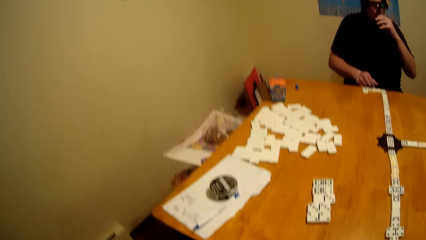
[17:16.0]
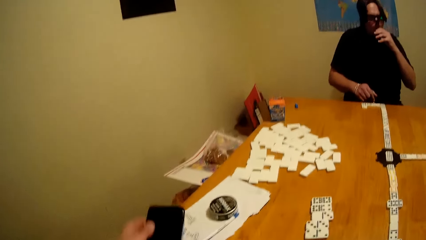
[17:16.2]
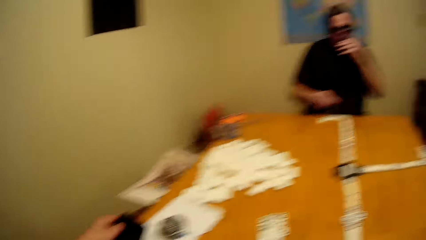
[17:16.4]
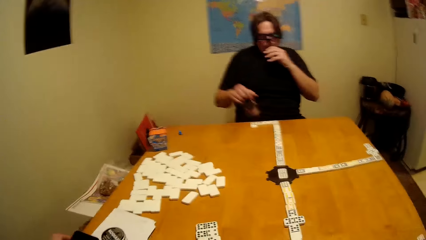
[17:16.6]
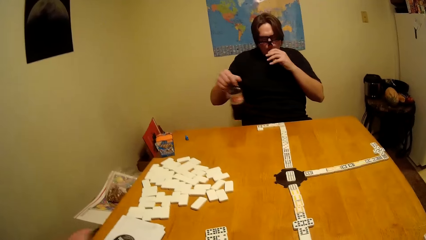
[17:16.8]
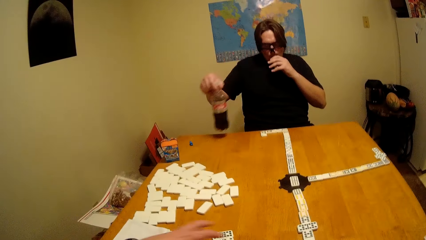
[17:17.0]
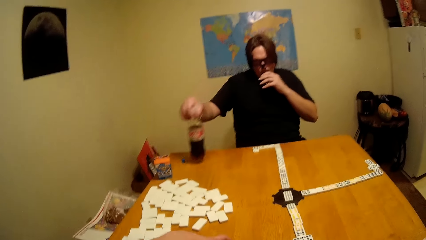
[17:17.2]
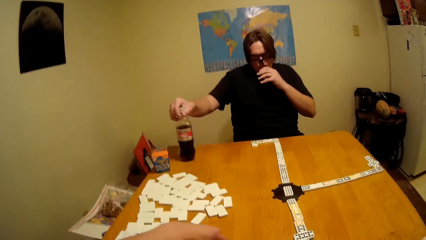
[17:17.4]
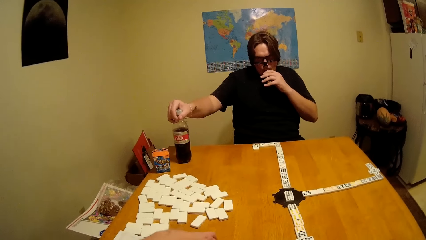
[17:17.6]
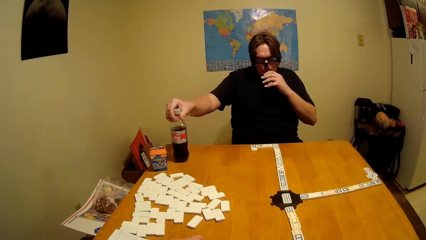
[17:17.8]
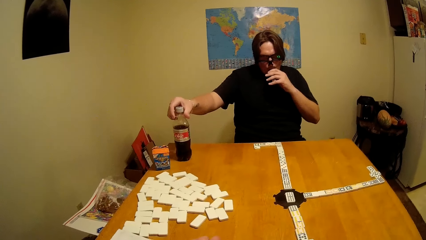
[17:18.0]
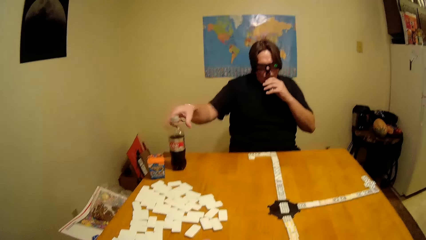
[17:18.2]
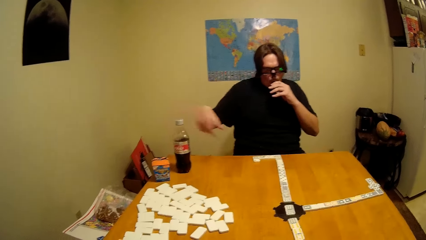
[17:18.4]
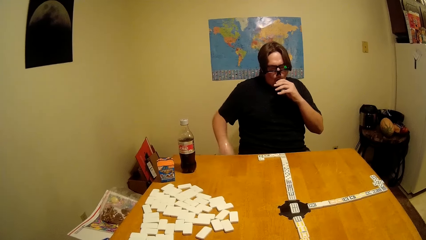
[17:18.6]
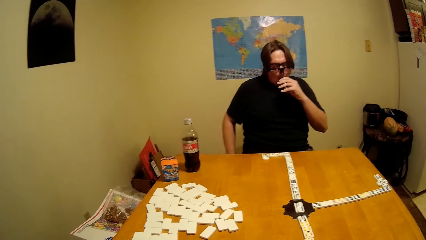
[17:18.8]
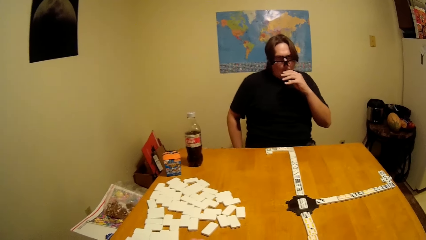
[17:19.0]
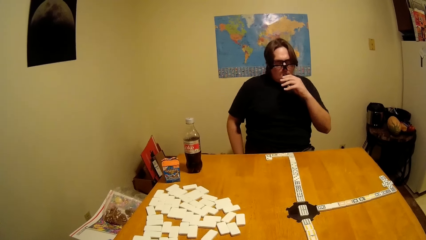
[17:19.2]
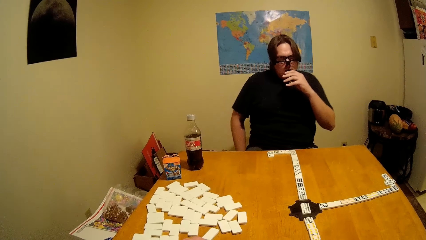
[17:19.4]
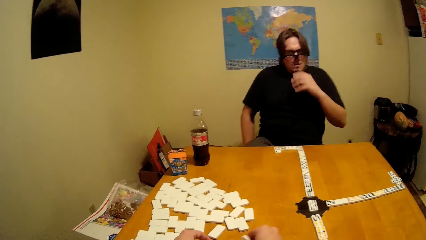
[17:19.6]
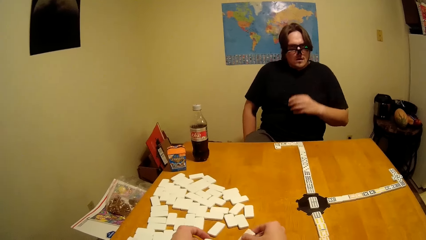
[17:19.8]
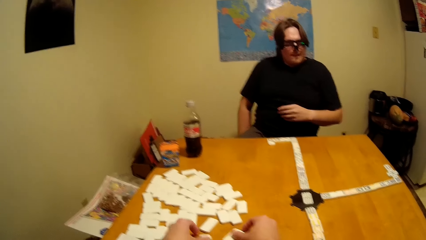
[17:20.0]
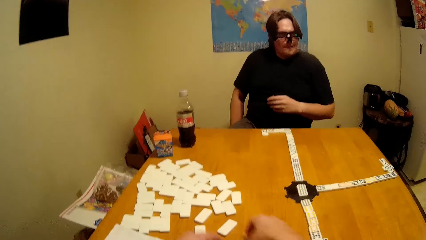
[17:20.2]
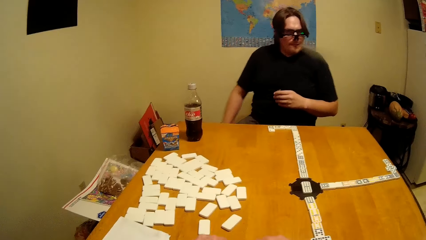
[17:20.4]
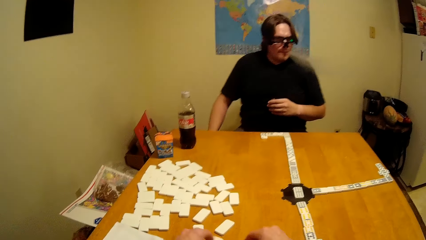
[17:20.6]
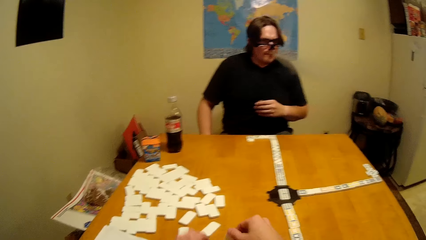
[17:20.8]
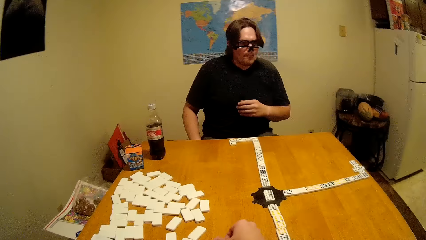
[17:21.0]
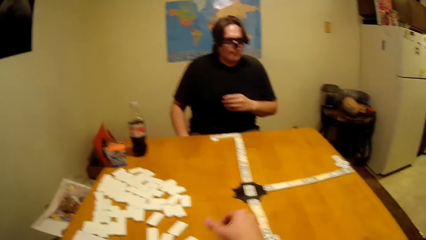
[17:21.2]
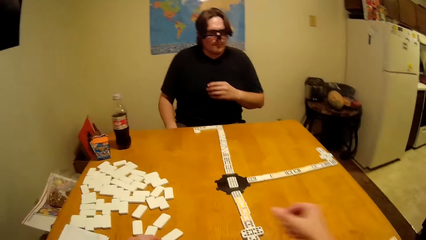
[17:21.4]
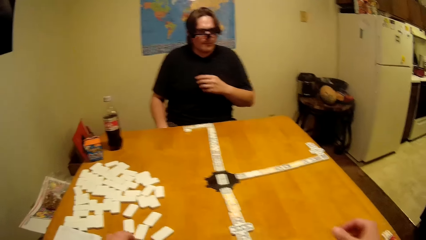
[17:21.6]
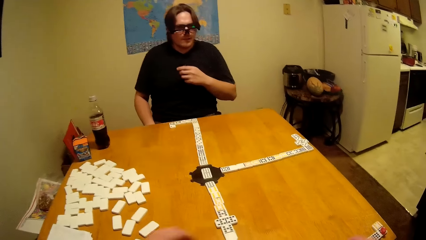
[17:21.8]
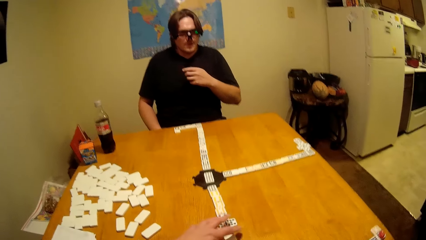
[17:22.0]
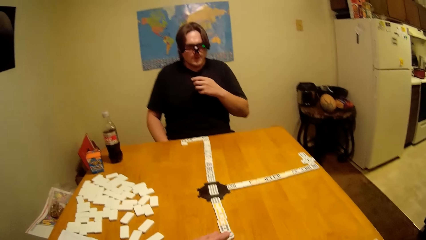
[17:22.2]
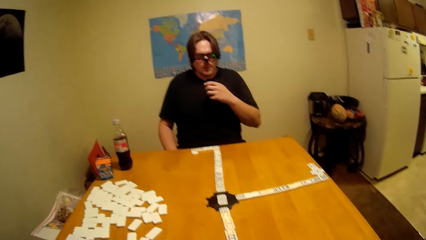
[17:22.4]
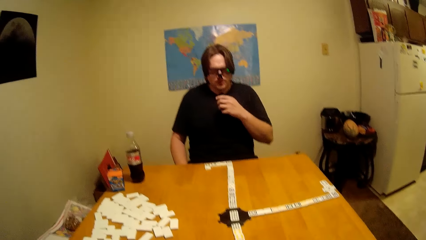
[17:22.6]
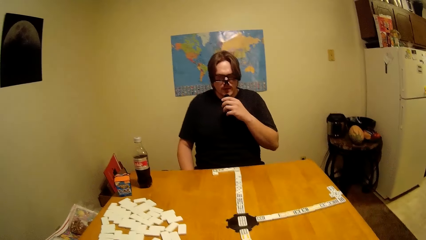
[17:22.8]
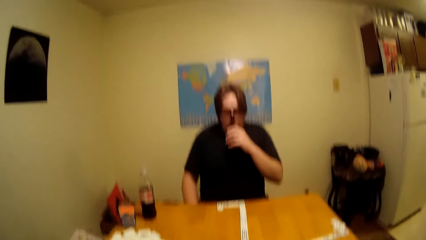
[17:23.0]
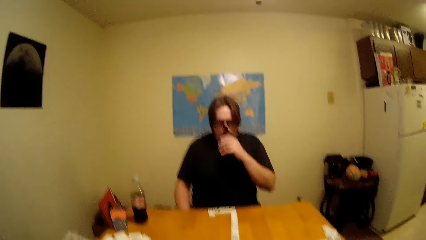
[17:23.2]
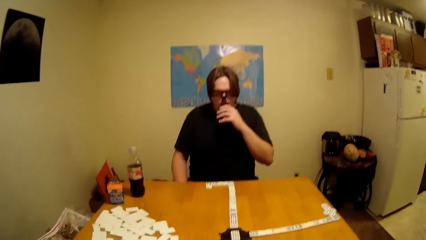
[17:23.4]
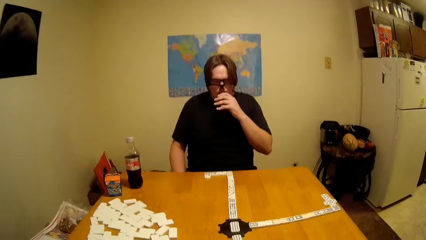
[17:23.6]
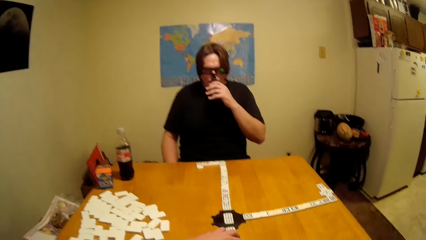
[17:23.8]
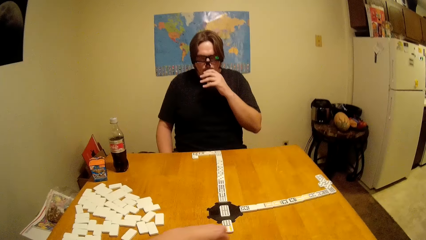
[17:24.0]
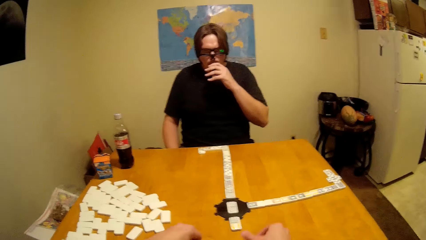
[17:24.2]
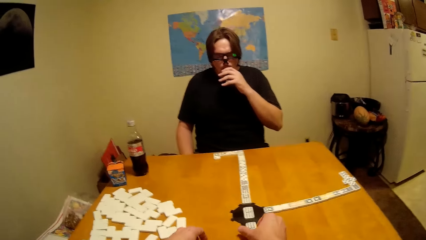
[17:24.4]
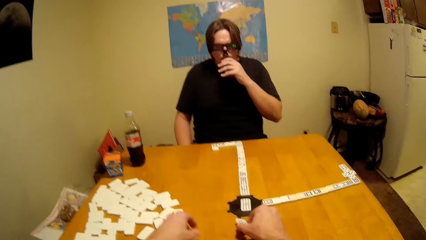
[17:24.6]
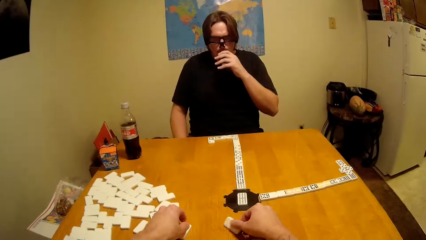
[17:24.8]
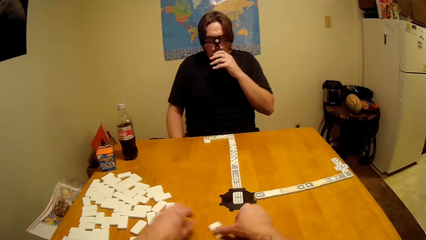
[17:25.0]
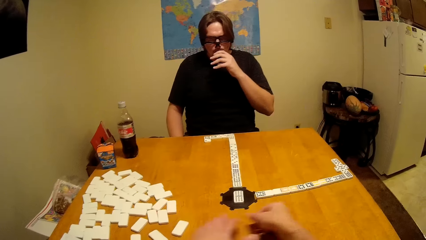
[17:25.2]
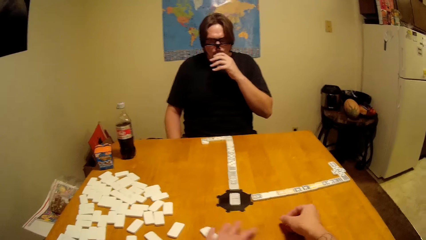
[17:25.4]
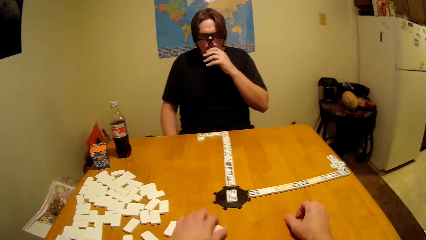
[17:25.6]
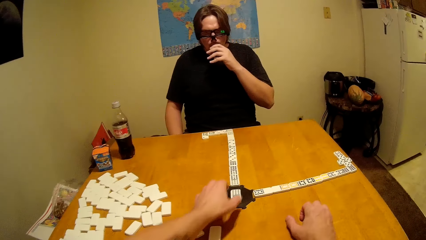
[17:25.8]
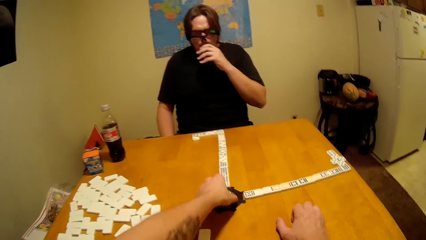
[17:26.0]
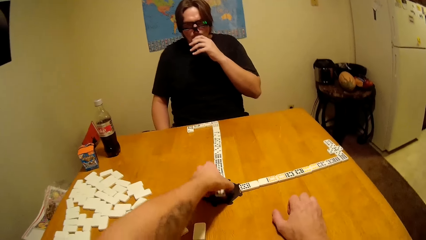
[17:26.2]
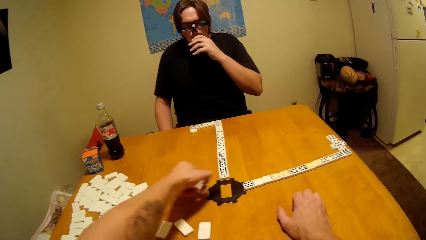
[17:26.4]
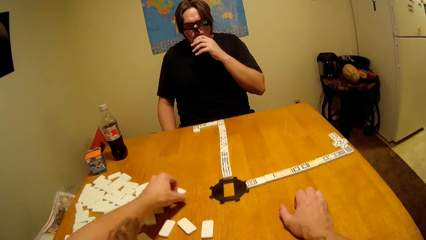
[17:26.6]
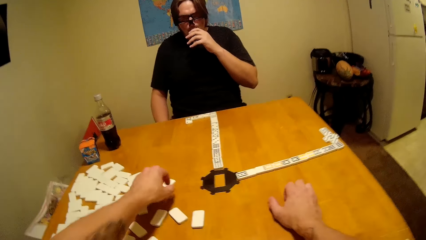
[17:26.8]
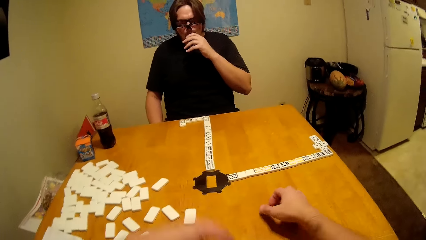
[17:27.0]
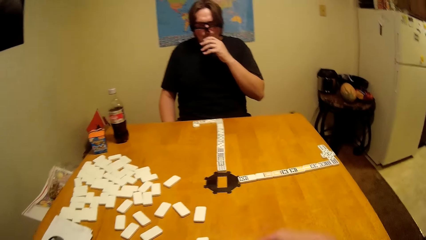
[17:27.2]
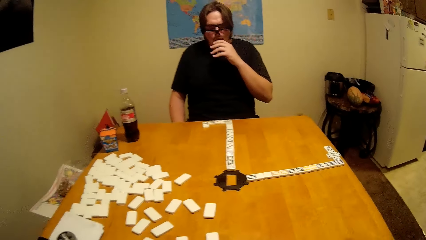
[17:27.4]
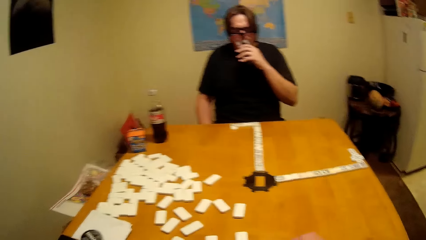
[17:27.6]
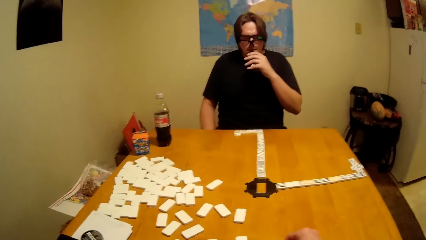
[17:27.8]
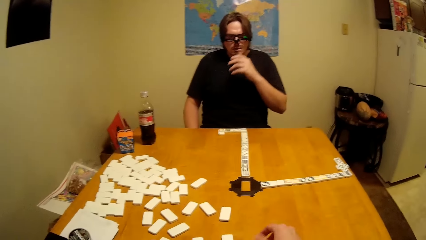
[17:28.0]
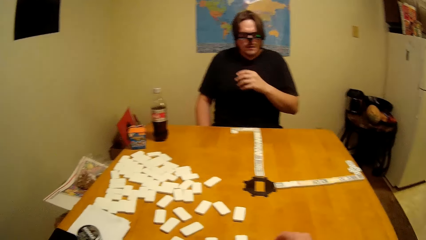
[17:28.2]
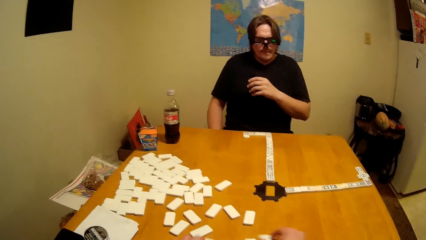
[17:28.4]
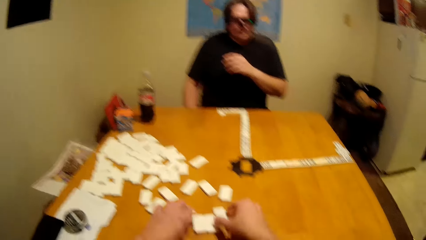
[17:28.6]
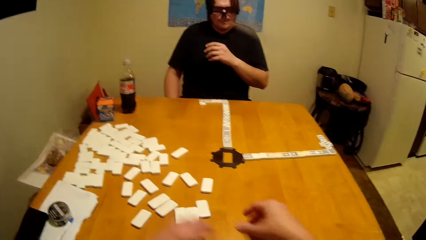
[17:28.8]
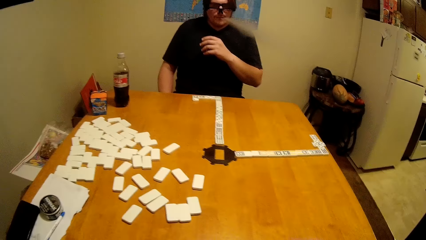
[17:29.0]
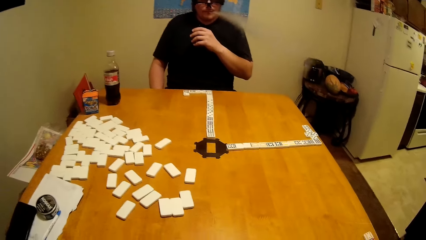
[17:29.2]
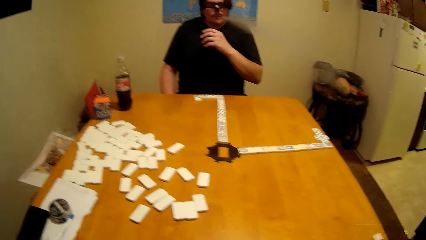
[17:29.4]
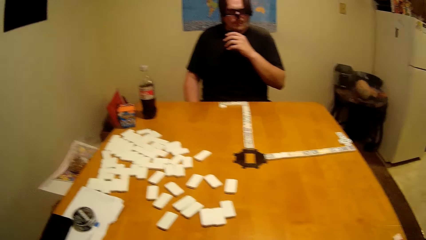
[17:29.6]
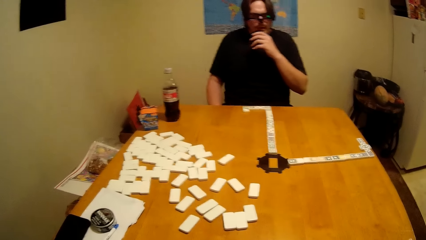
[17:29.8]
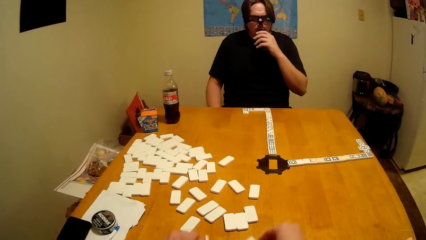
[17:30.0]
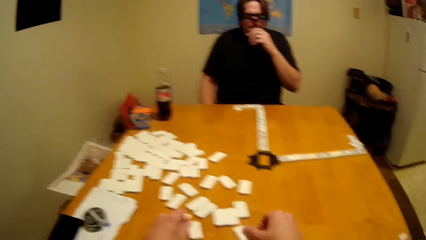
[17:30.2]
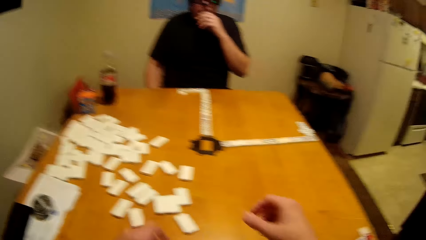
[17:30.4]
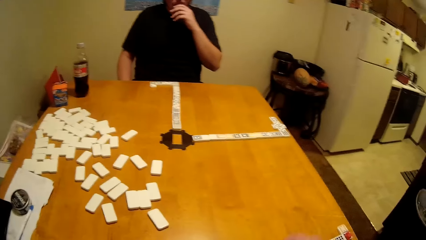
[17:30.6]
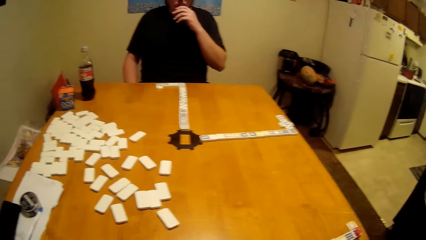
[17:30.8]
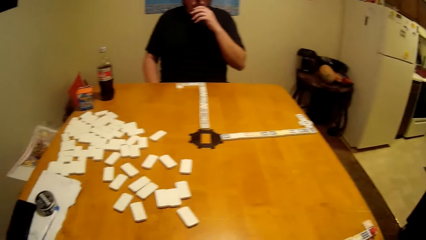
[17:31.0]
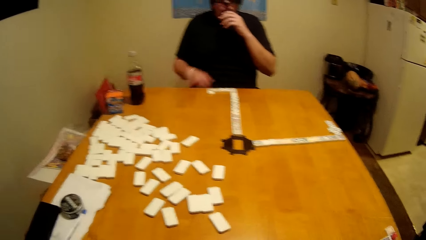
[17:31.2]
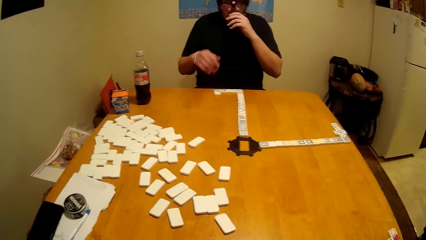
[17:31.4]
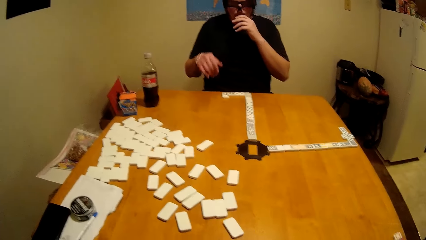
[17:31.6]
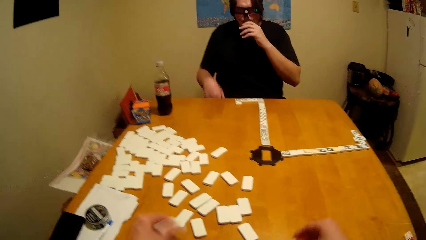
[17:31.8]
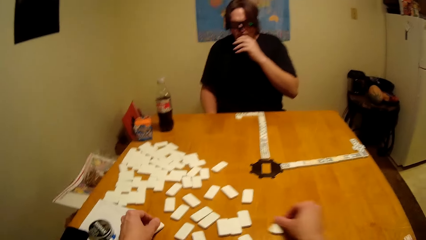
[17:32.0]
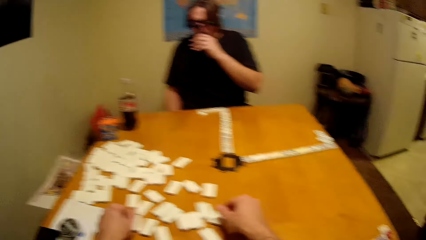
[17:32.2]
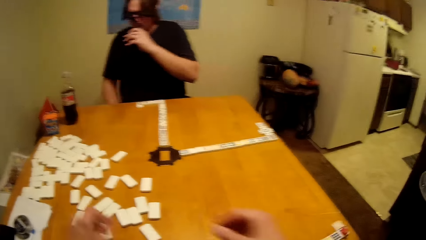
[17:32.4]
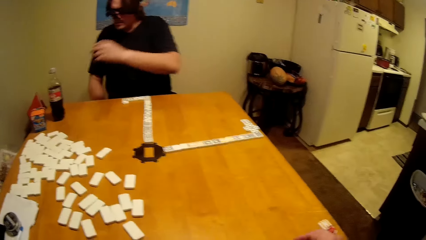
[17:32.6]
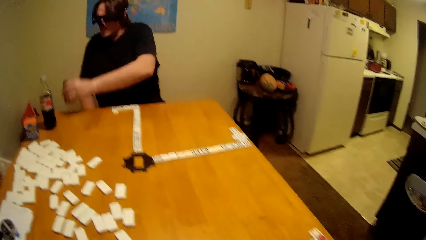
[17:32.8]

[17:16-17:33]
The man smokes. The camera wearer puts the phone aside. The man puts the soda bottle on the table. The camera wearer rearranges the dominoes tiles. The man smokes. The camera wearer rearranges the dominoes.
